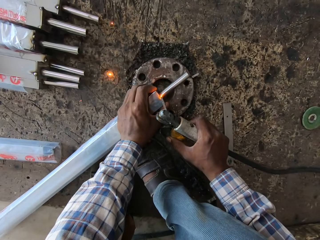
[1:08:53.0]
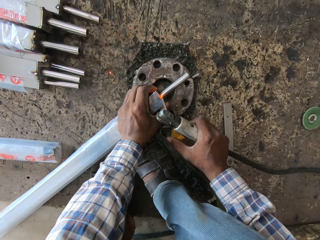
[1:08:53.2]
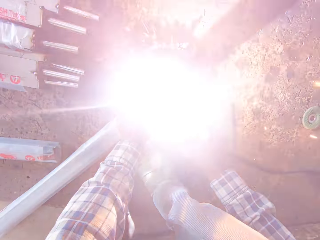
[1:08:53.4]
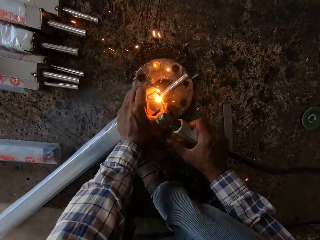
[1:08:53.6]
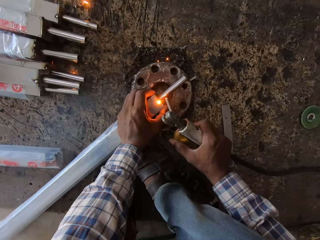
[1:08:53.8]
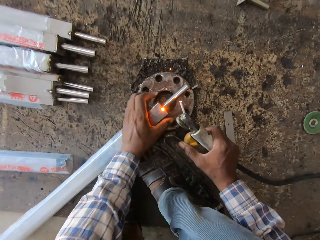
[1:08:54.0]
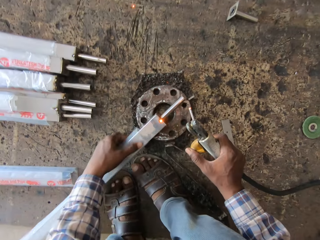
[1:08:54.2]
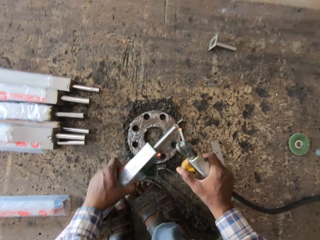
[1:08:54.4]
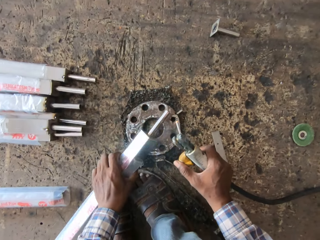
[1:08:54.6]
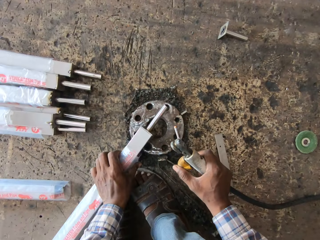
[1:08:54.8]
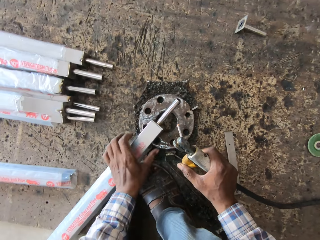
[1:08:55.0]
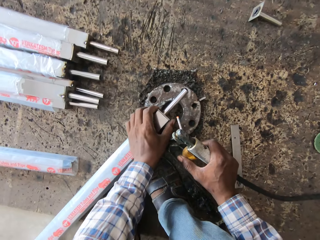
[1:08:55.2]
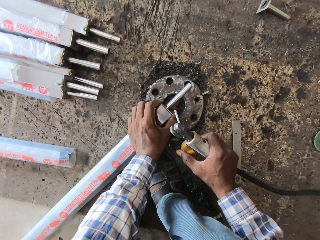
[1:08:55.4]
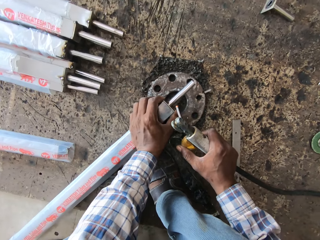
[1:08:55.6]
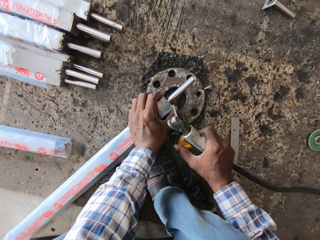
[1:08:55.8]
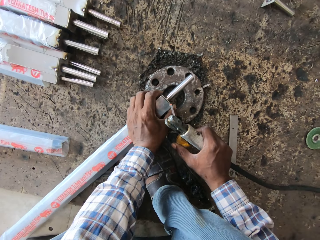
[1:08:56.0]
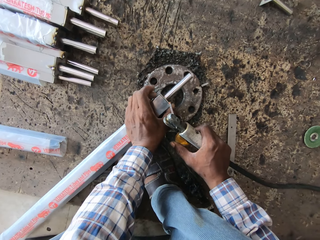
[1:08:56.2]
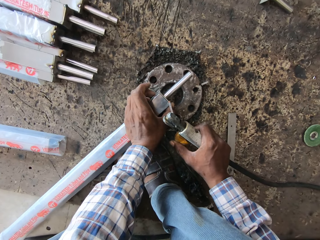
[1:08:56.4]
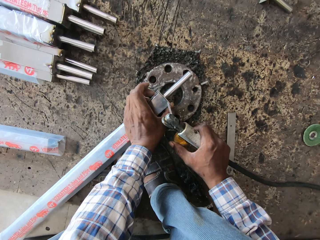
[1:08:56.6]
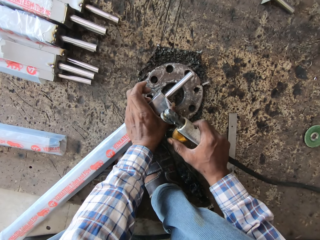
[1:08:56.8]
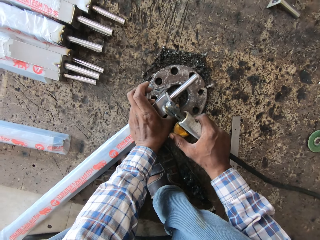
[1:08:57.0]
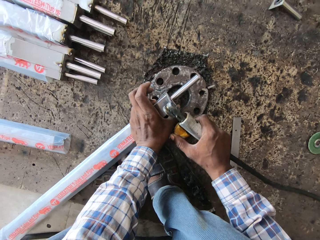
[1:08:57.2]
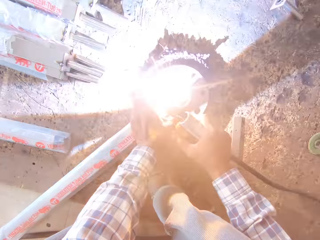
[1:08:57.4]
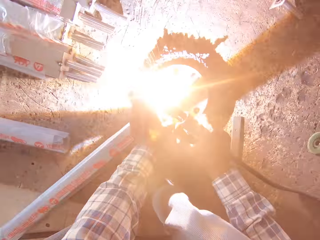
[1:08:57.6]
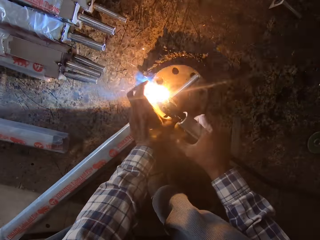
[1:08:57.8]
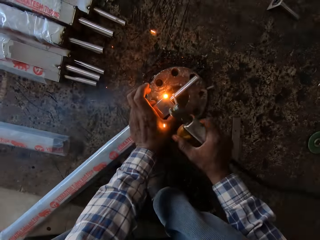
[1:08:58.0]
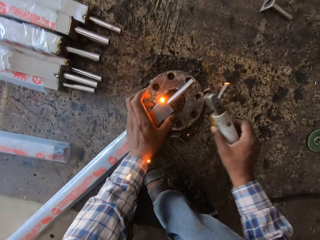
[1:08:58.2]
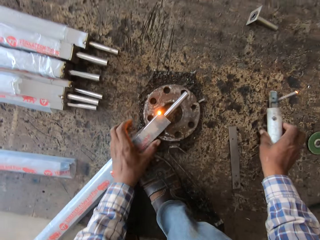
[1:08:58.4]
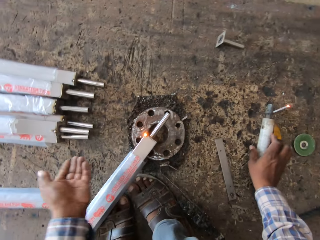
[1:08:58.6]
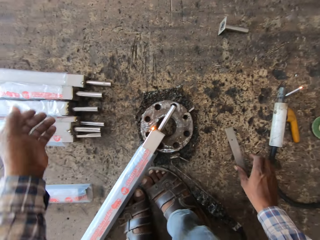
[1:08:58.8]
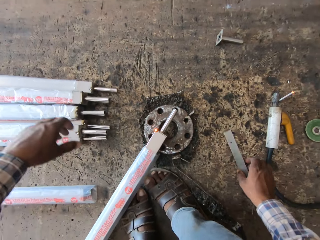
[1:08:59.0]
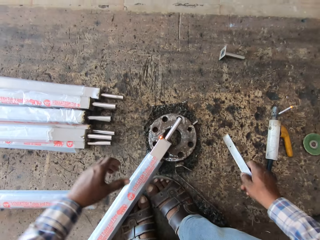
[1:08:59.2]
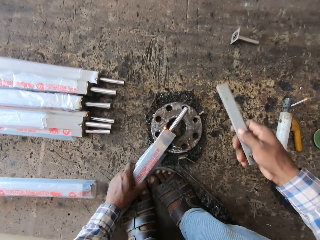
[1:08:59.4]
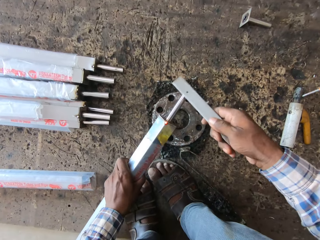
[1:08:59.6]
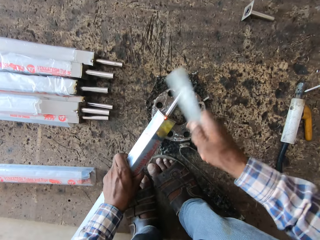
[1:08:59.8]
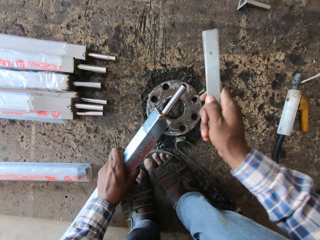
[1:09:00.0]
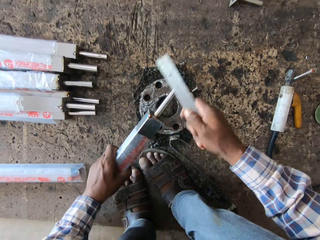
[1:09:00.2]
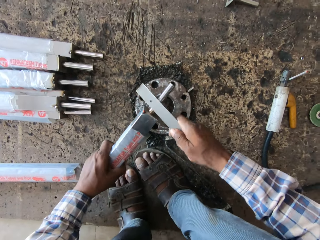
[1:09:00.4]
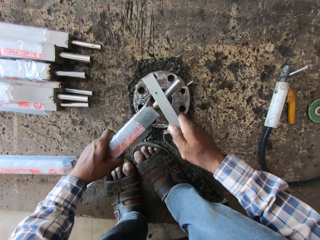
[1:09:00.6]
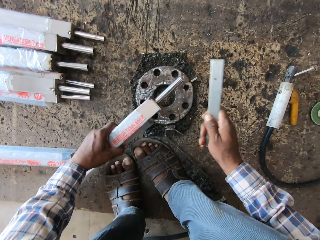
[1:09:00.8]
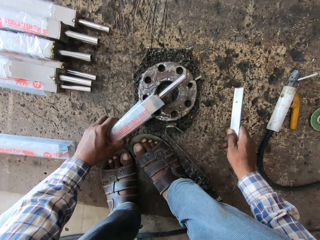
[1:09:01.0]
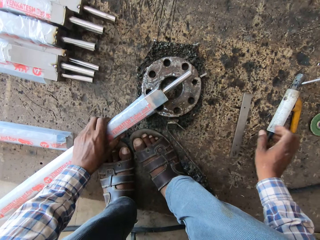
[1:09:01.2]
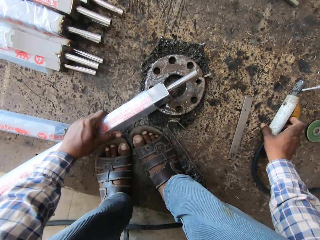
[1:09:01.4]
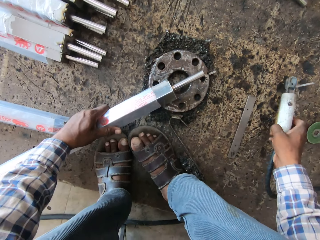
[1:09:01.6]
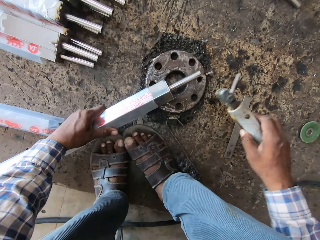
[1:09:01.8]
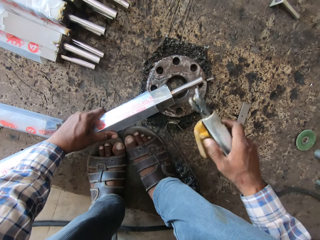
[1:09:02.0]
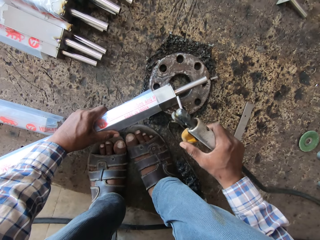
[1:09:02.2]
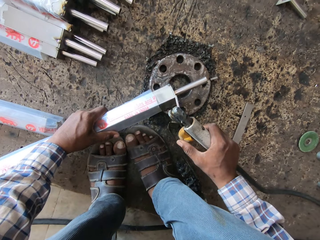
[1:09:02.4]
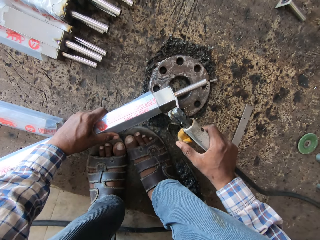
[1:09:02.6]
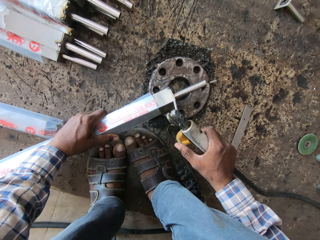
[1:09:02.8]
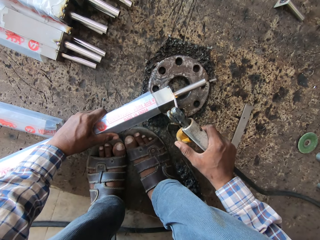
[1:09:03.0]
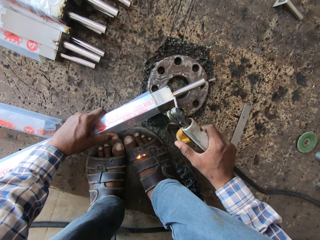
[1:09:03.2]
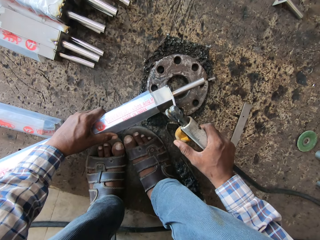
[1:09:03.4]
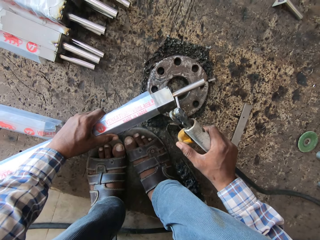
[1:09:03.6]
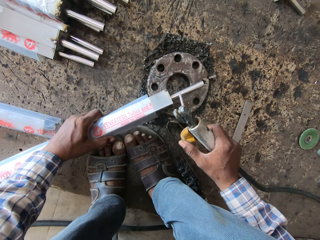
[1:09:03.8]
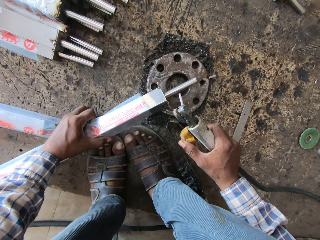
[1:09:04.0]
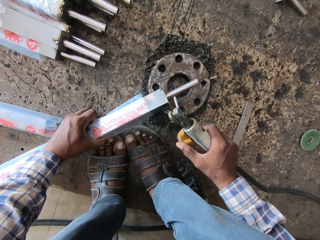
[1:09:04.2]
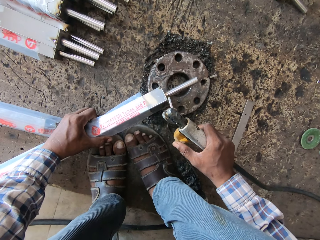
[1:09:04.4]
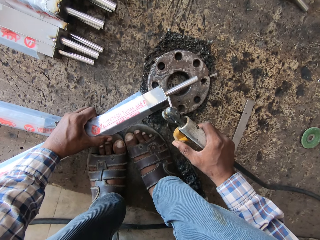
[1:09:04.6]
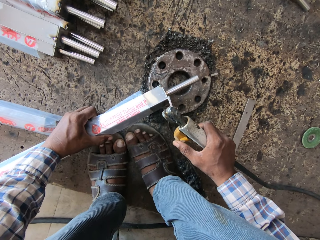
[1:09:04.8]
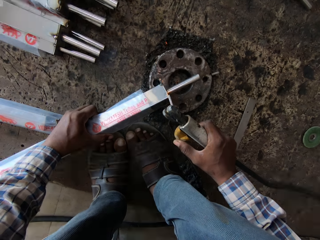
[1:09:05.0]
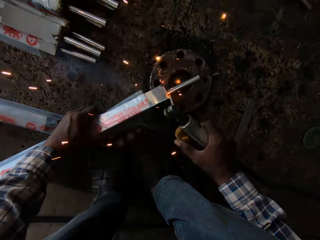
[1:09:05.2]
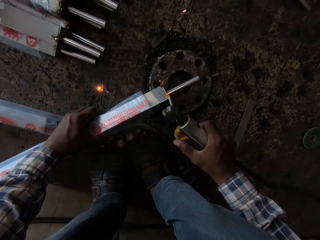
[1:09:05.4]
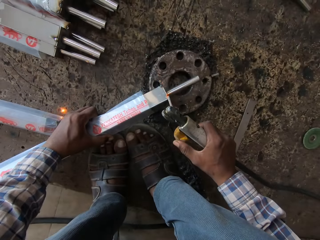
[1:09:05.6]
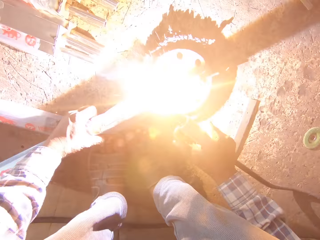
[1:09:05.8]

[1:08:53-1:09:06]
The camera wearer turns the square pipe with his left hand. He welds the metal pipe to the square pipe with the electrode holder in his right hand. He drops the electrode holder on the board with his right hand. He picks up the metal strip from the board with his right hand. He picks up the square pipe from the flange with his left hand. He hits the square pipe in his left hand with the metal strip in his right hand. He places the square pipe on the flange with his left hand. He drops the metal strip on the board with his right hand. He turns the square pipe with his left hand. He picks up the electrode holder from the board with his right hand. He welds the metal pipe to the square pipe with the electrode holder in his right hand.

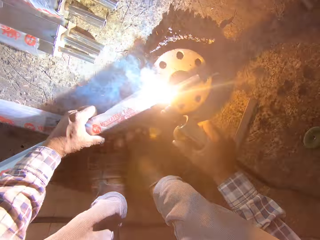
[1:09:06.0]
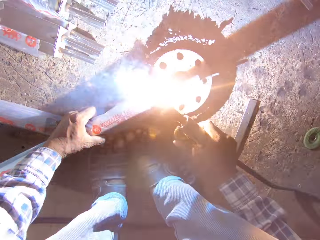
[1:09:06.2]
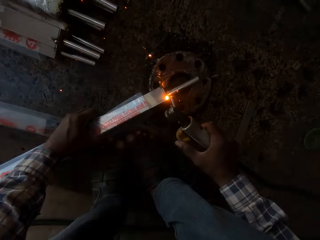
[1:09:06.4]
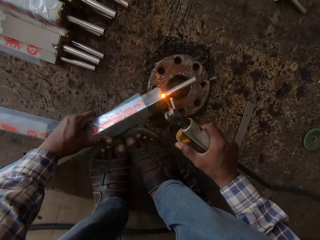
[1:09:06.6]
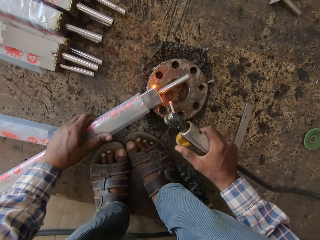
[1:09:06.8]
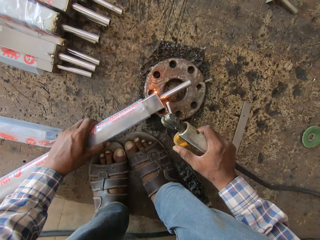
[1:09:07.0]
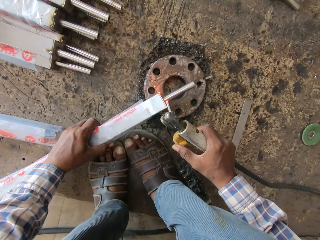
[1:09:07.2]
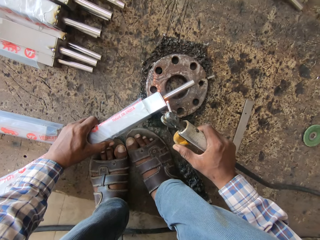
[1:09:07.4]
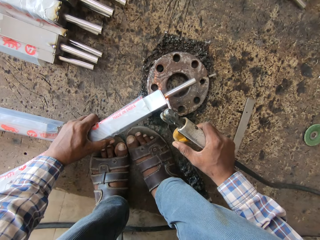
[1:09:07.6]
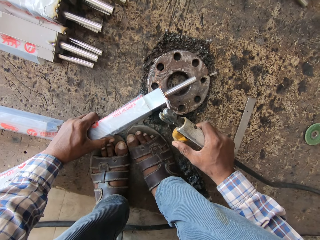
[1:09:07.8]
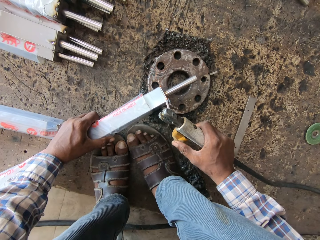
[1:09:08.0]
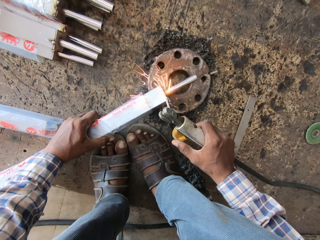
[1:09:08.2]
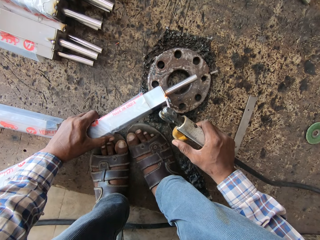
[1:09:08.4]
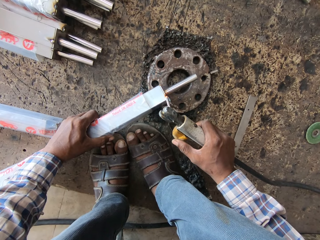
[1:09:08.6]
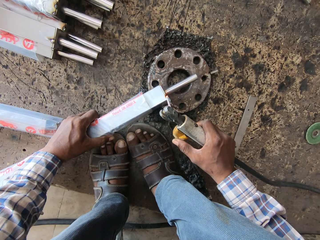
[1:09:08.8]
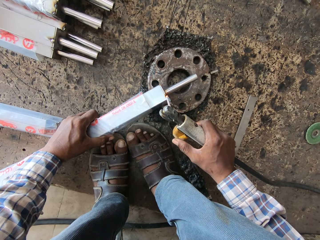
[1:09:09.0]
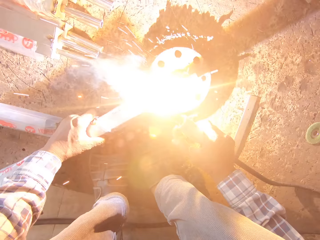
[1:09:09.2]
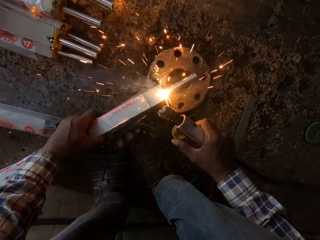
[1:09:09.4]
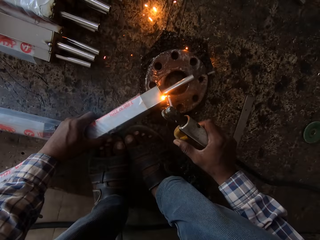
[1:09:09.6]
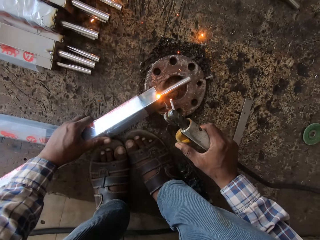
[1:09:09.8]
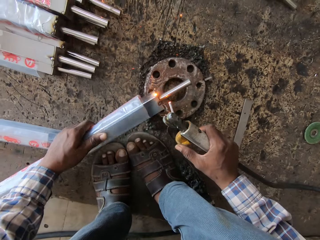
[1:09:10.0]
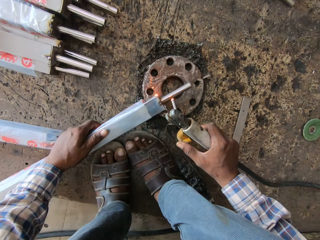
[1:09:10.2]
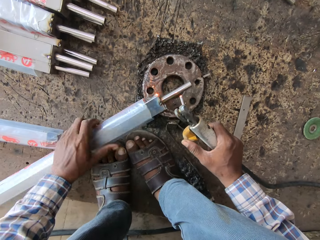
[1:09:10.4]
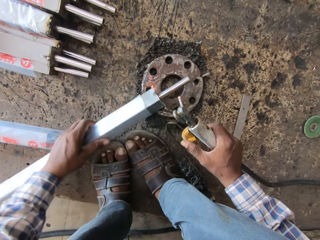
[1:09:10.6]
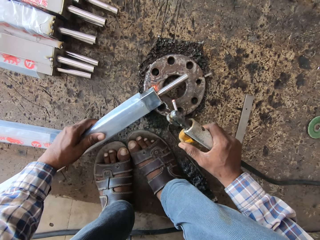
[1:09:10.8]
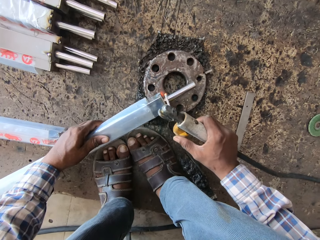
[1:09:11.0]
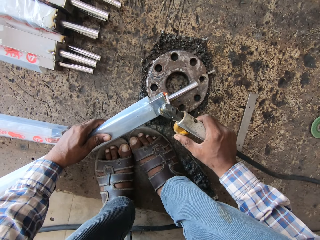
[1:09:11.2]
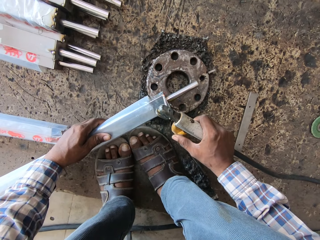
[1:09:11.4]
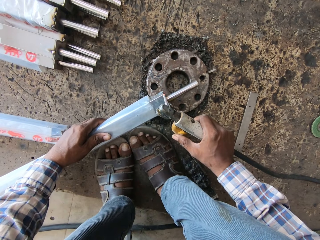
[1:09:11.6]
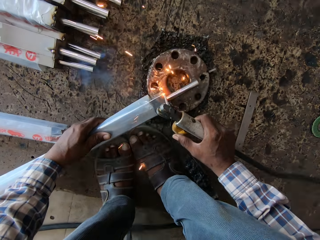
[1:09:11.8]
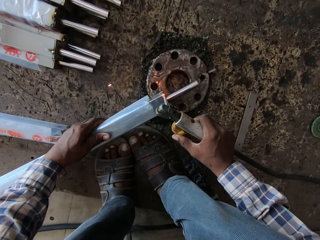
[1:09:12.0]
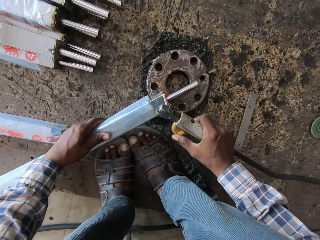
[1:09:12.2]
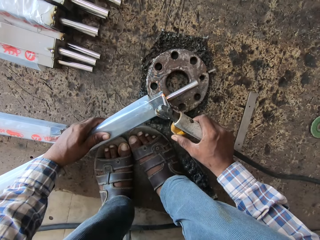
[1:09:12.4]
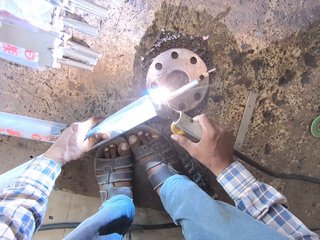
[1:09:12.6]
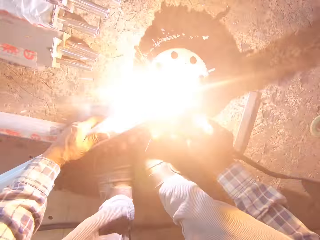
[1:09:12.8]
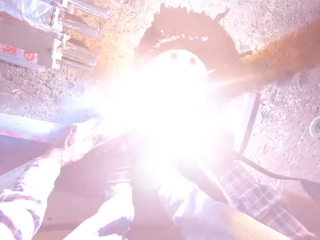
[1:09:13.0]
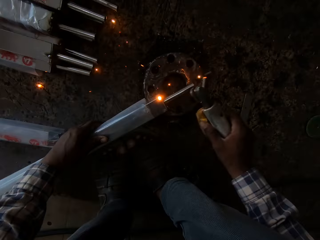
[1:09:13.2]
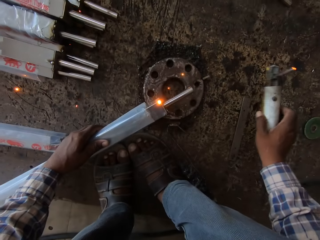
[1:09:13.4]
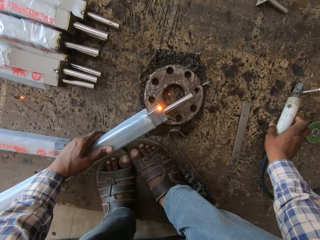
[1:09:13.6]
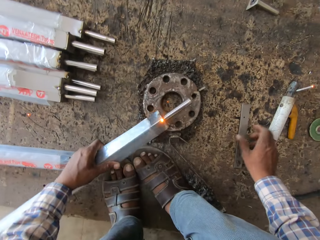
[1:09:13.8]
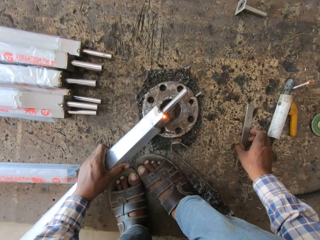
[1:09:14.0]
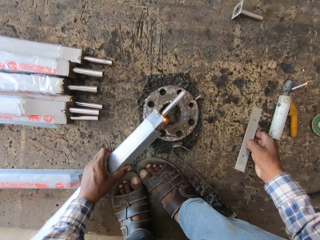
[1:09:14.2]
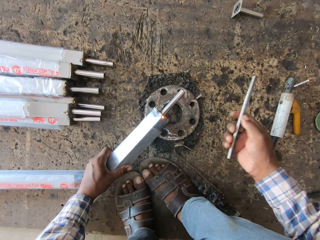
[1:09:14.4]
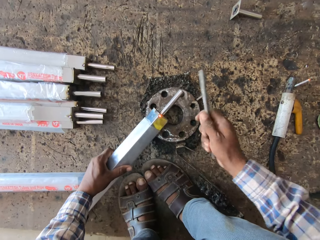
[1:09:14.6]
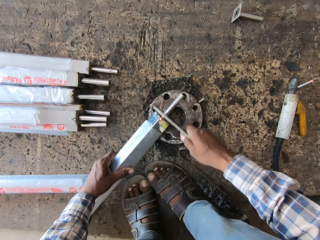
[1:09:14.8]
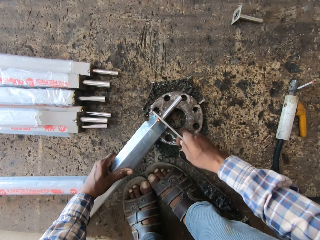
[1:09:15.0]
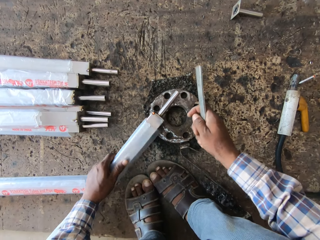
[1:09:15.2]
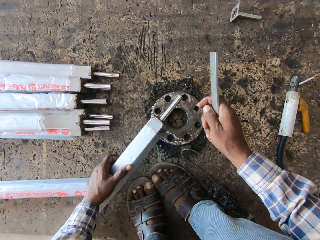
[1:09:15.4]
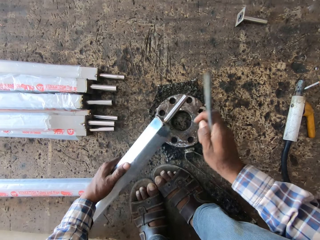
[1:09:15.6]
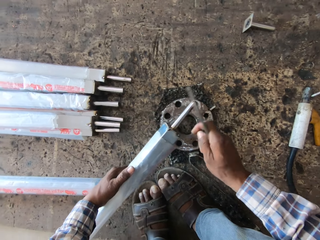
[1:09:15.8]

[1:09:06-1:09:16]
The camera wearer turns the square pipe with his left hand. He welds the metal pipe to the square pipe with the electrode holder in his right hand. He turns the square pipe with his left hand. He welds the metal pipe to the square pipe with the electrode holder in his right hand. He drops the electrode holder on the board with his right hand. He turns the square pipe with his left hand. He picks up the metal strip from the board with his right hand. He hits the square pipe in his left hand with the metal strip in his right hand.
